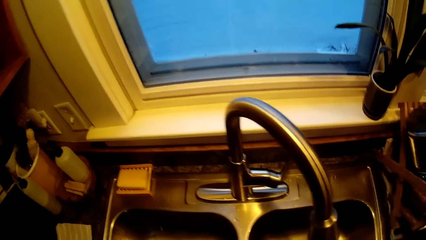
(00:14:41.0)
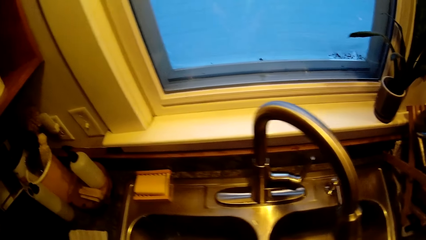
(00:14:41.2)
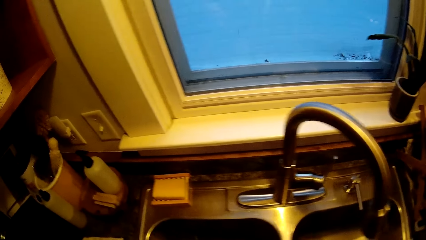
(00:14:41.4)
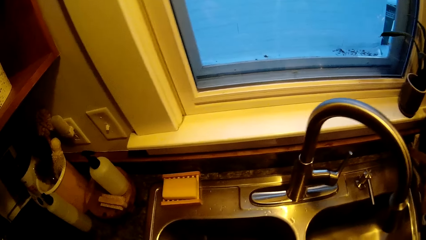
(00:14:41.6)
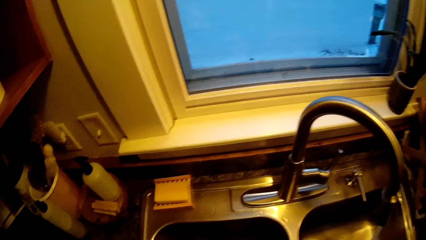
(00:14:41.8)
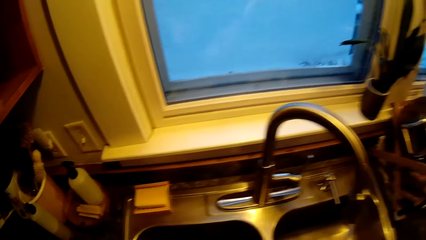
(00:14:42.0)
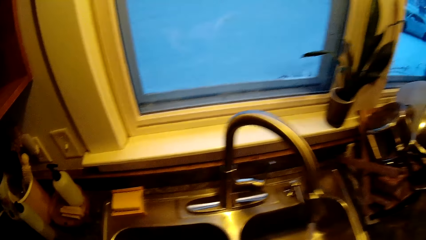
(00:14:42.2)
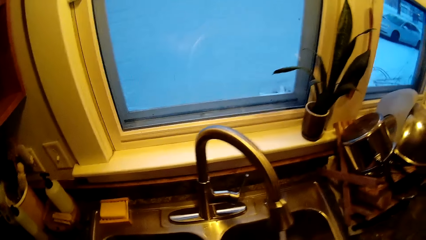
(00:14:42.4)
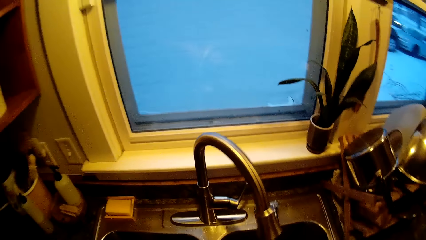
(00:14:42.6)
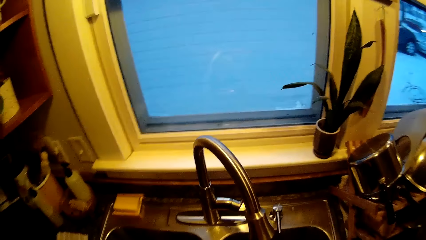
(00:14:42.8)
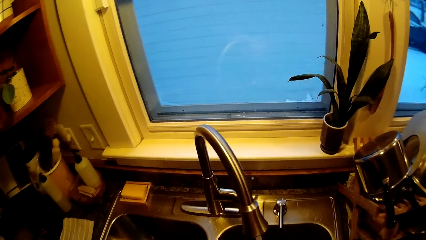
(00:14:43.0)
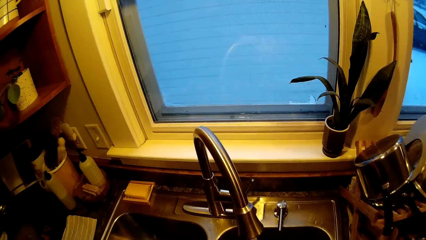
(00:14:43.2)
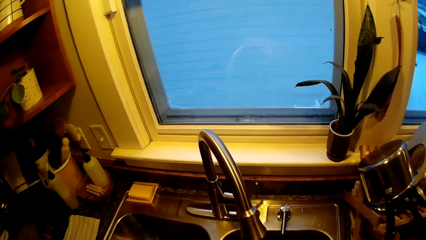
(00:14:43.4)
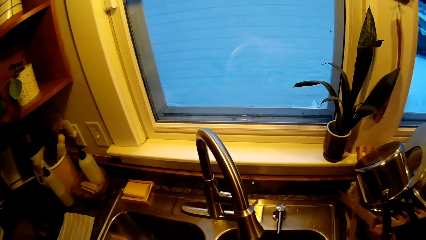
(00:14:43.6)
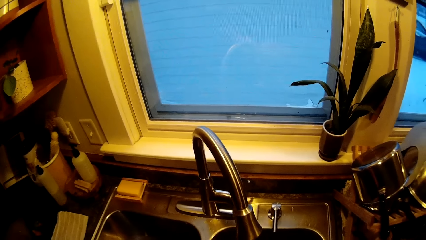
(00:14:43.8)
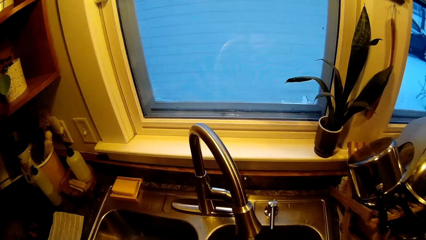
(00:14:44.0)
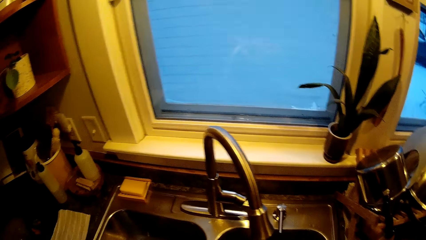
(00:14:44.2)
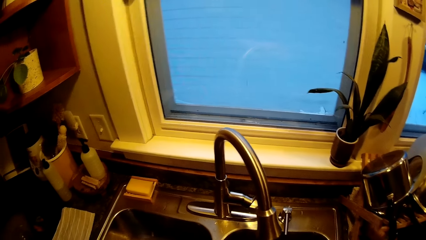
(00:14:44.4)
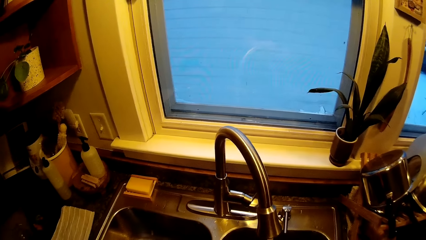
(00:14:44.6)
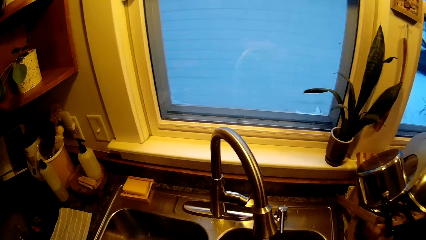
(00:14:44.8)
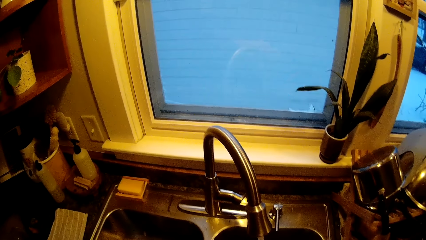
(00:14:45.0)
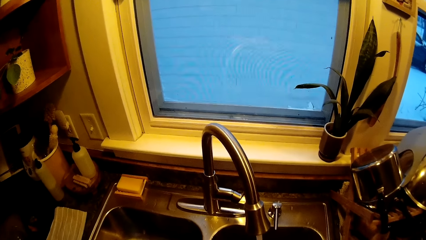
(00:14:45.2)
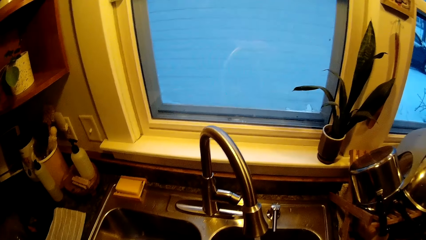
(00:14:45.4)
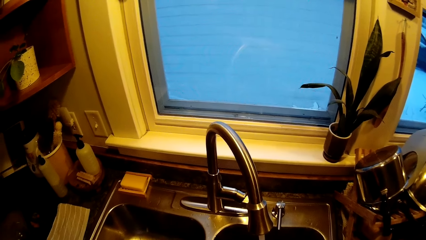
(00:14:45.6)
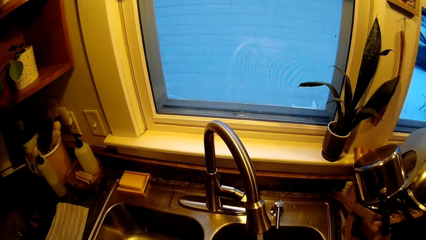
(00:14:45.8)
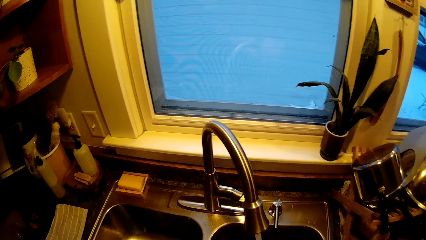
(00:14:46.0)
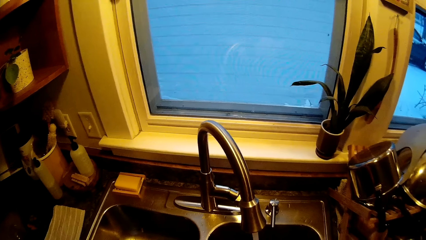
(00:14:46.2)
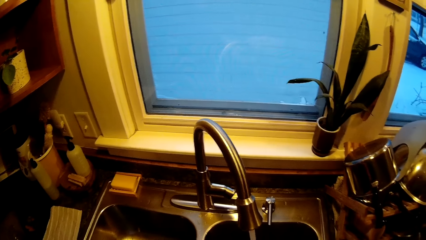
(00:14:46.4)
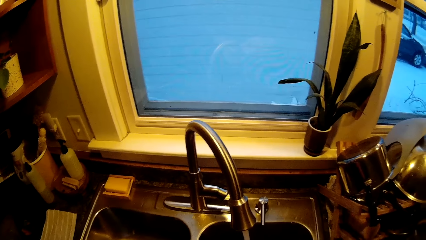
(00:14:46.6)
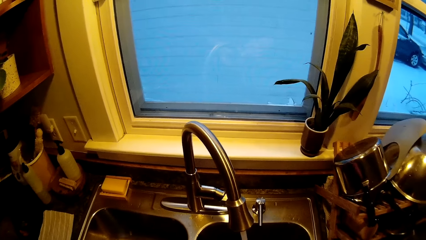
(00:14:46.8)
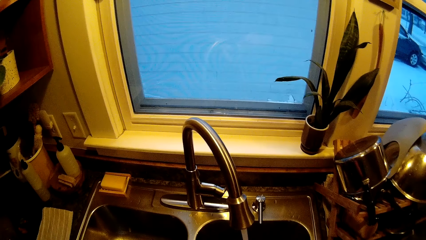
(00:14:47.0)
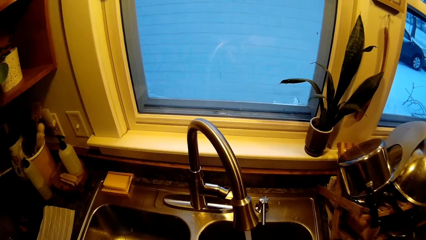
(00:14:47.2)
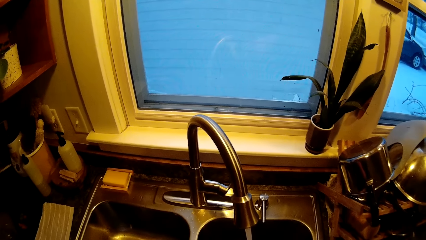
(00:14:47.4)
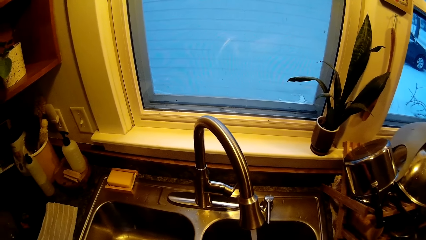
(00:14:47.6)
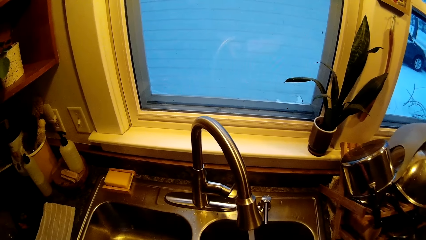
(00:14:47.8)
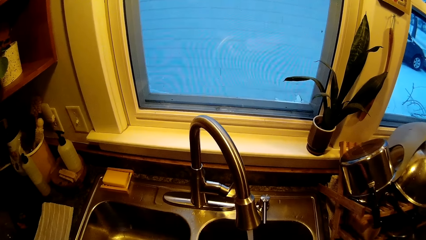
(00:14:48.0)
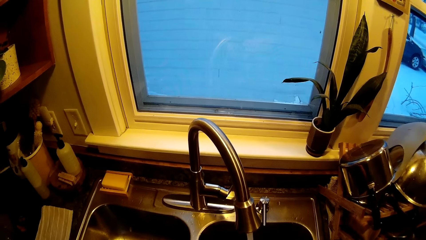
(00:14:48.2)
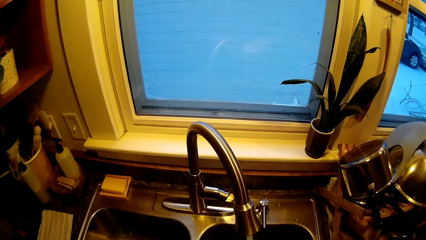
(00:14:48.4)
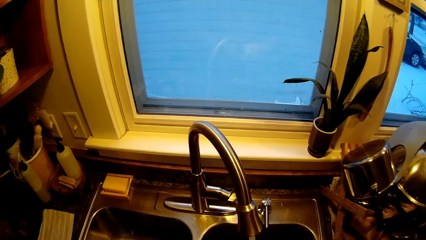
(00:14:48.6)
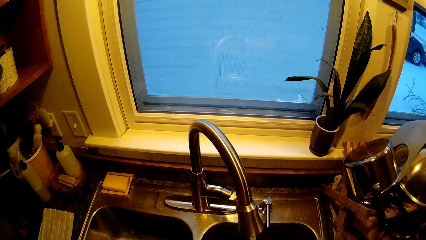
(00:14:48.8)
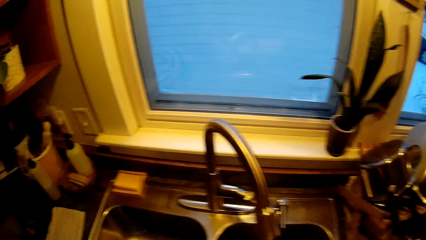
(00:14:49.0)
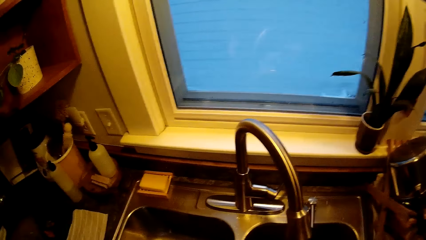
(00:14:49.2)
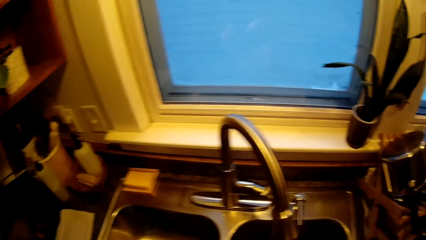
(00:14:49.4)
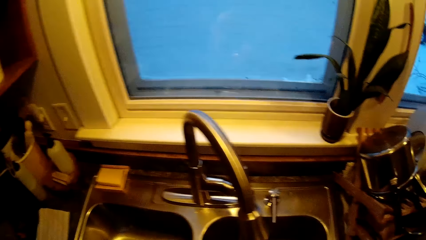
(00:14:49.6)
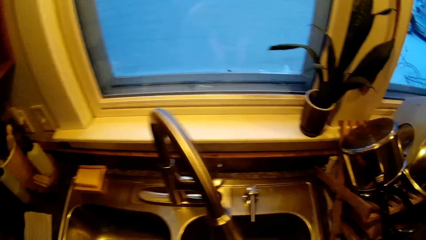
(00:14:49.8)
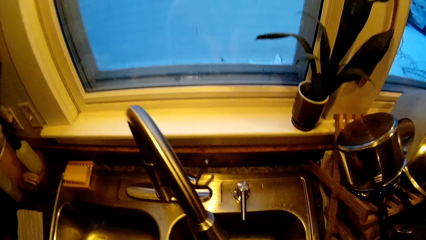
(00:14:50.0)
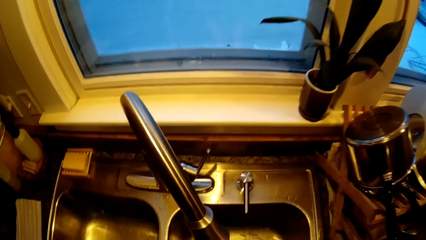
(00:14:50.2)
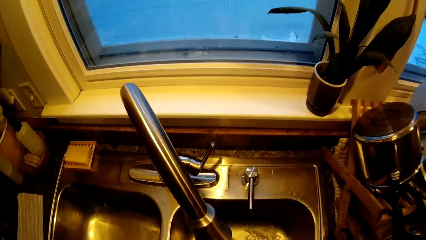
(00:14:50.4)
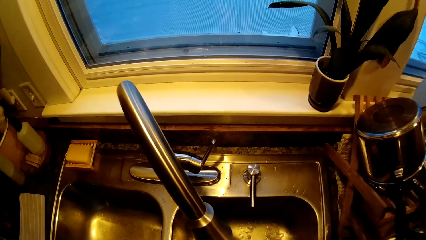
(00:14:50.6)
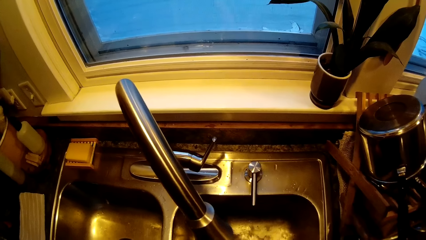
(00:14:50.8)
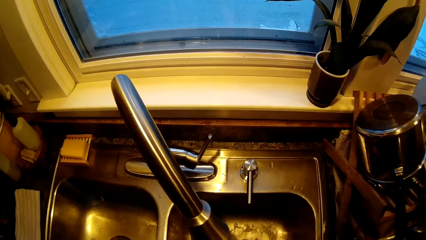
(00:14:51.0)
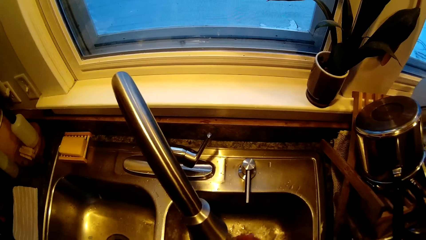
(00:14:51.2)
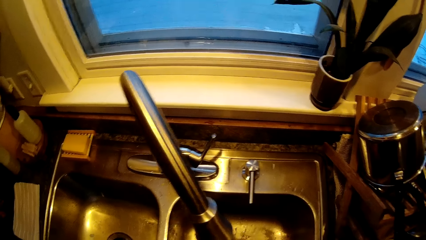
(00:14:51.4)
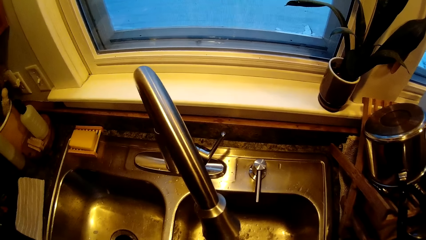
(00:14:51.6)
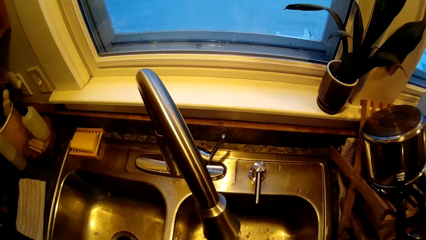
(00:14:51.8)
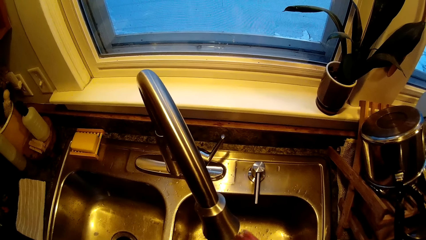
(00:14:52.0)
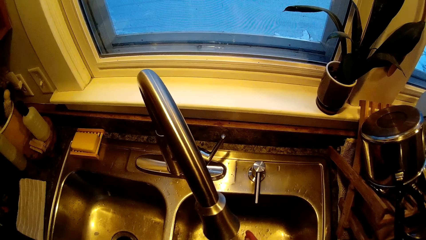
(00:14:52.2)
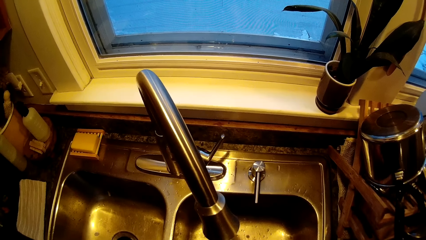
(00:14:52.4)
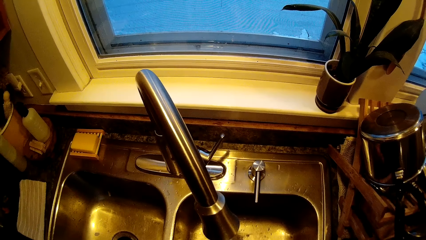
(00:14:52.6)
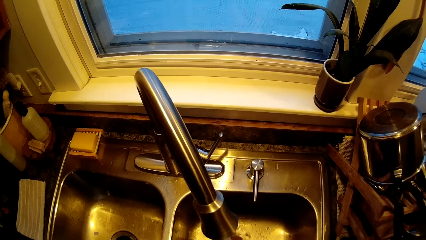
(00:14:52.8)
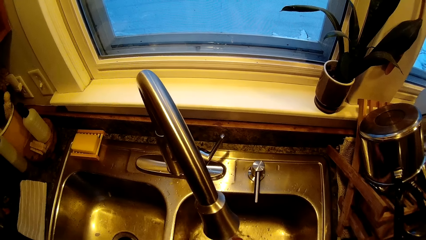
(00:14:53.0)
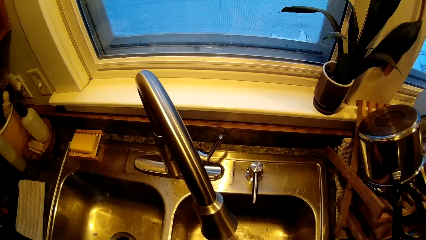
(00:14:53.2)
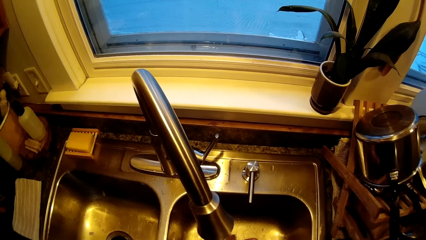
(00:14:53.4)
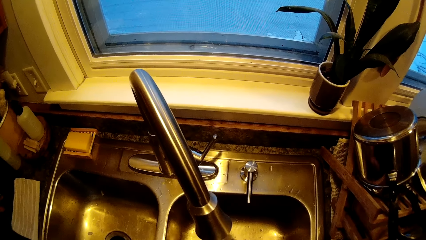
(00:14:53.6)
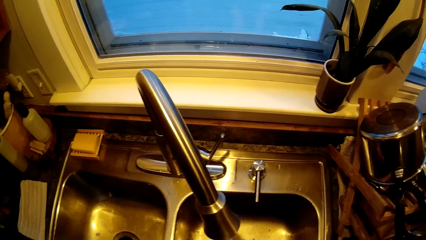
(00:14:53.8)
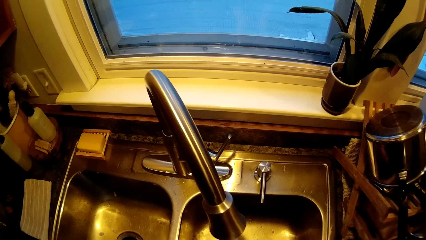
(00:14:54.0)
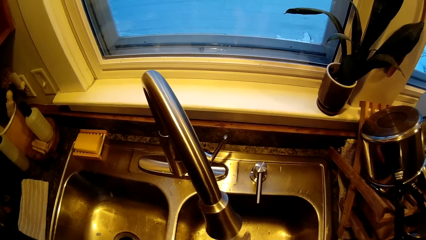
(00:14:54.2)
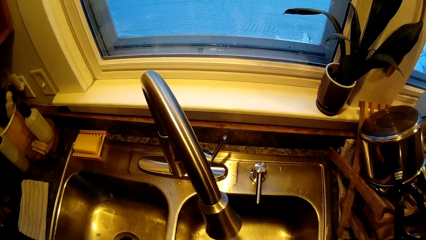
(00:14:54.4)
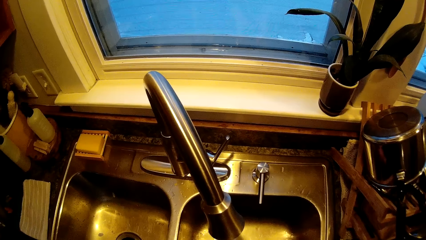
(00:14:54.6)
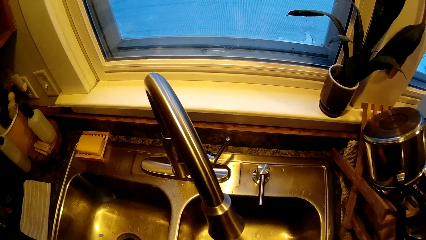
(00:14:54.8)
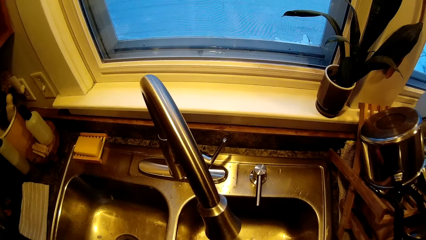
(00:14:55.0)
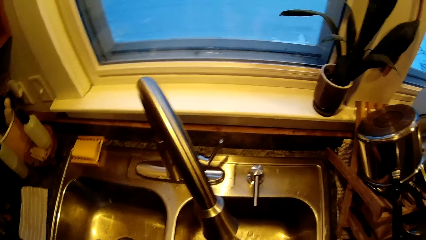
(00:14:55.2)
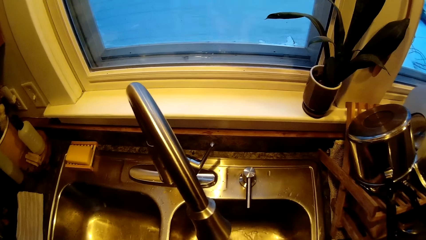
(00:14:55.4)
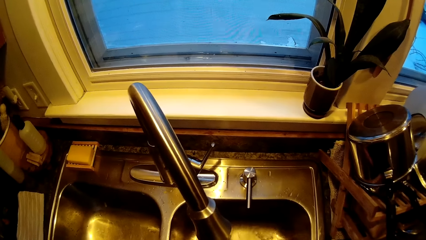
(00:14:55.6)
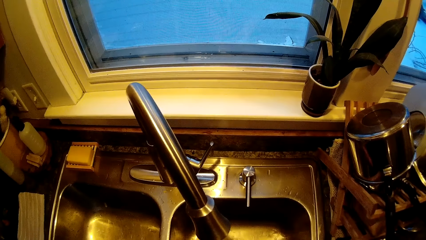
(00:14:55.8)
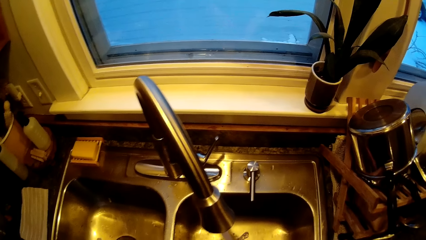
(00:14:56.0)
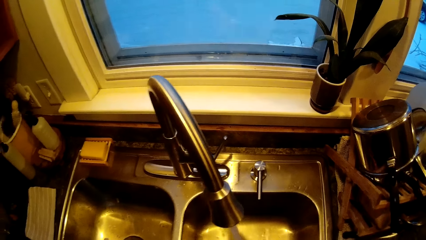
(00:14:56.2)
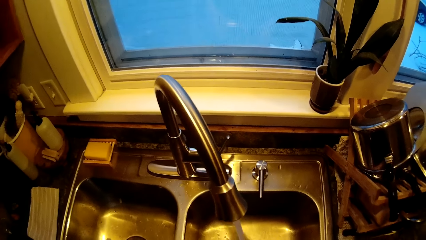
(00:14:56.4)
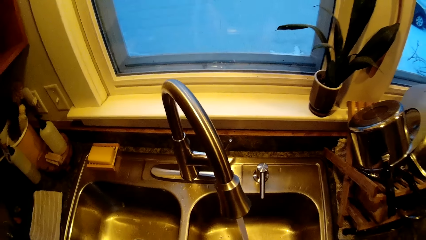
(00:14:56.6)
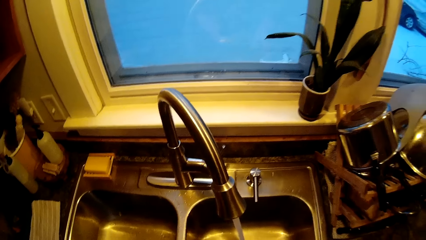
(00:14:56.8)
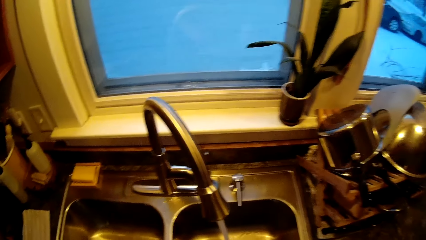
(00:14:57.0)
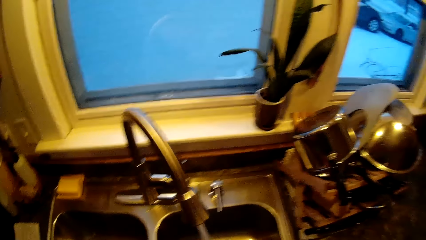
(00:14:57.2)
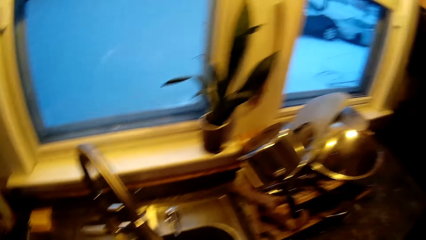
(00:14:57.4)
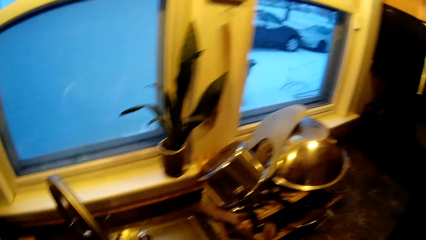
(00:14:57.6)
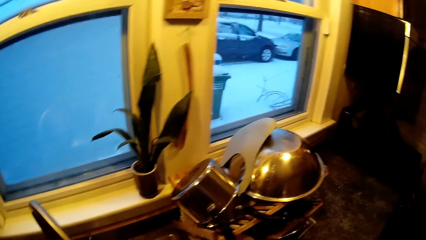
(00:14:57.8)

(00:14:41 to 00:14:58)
The camera wearer looks around. He washes his hands in the kitchen sink.
